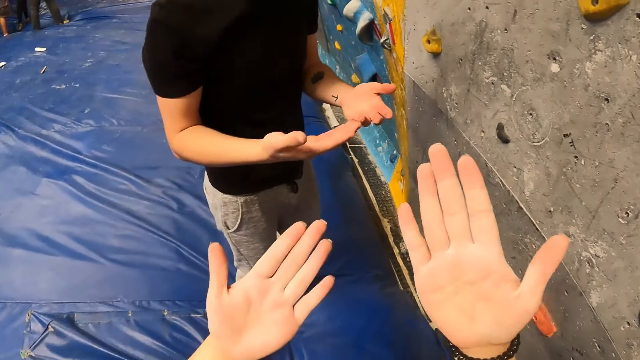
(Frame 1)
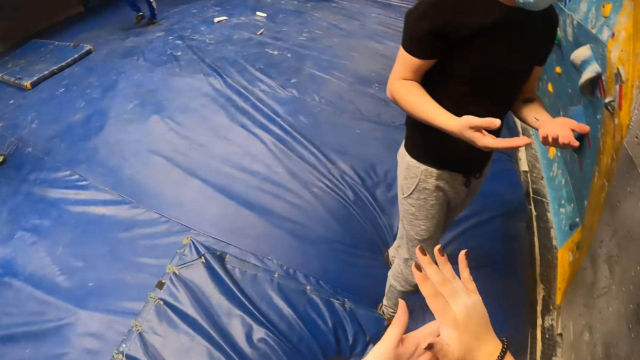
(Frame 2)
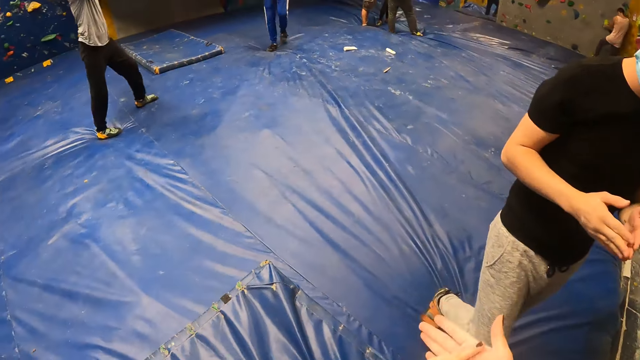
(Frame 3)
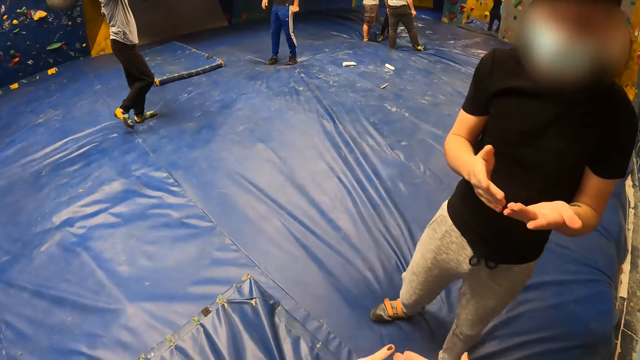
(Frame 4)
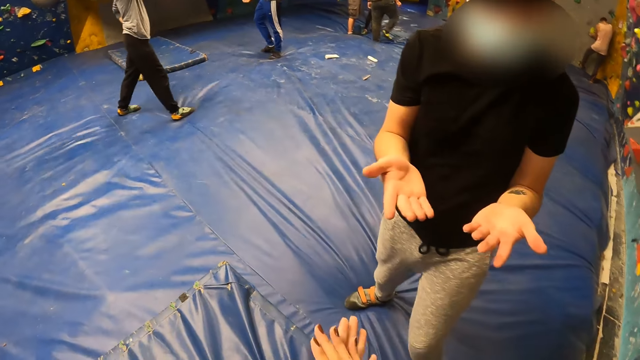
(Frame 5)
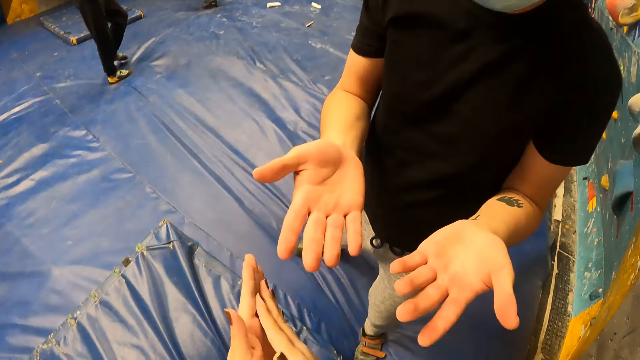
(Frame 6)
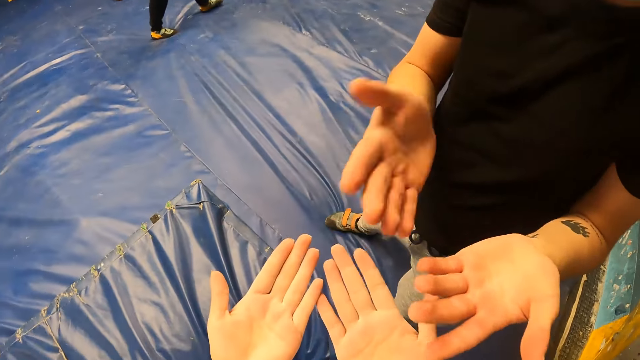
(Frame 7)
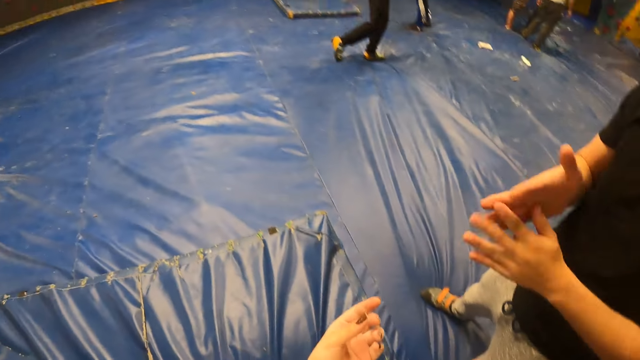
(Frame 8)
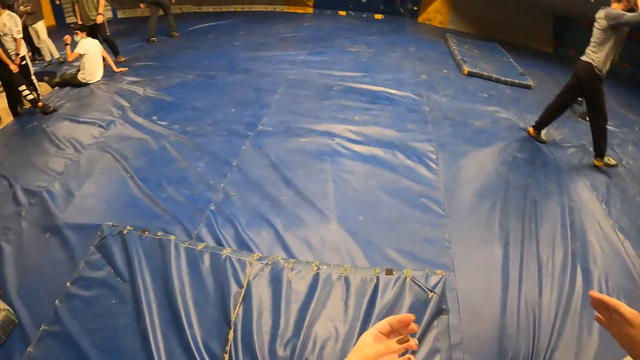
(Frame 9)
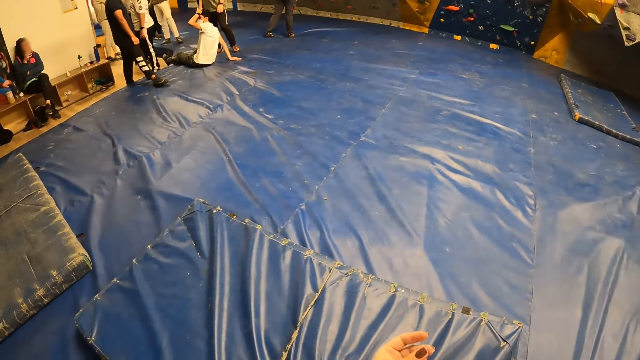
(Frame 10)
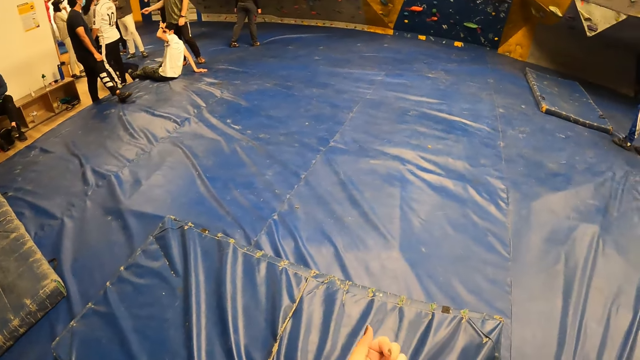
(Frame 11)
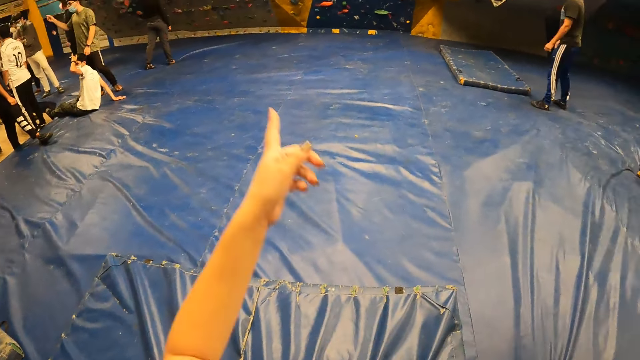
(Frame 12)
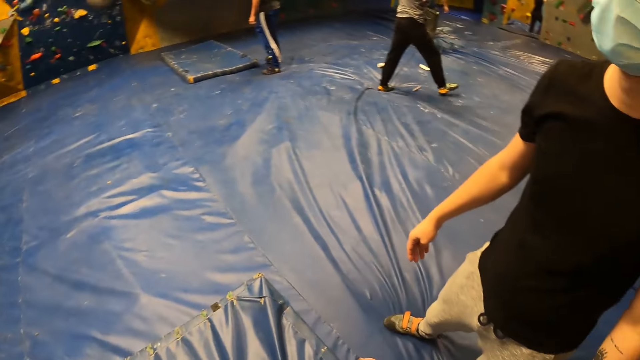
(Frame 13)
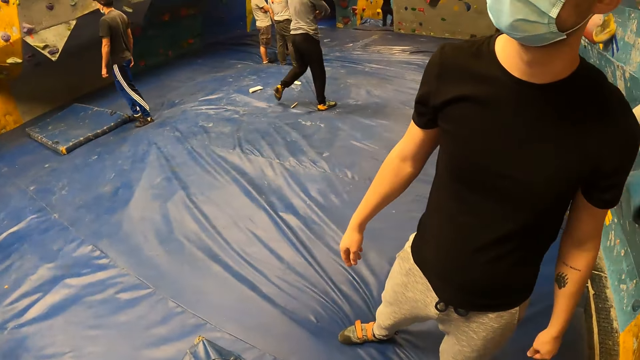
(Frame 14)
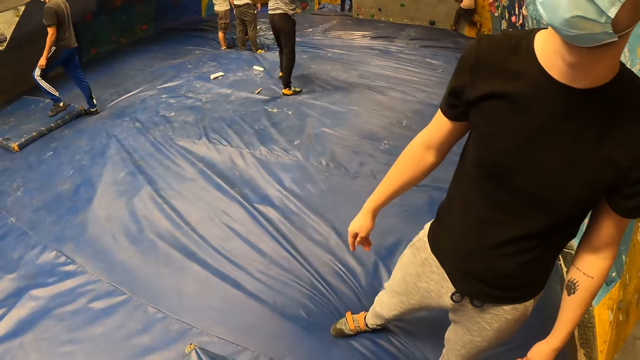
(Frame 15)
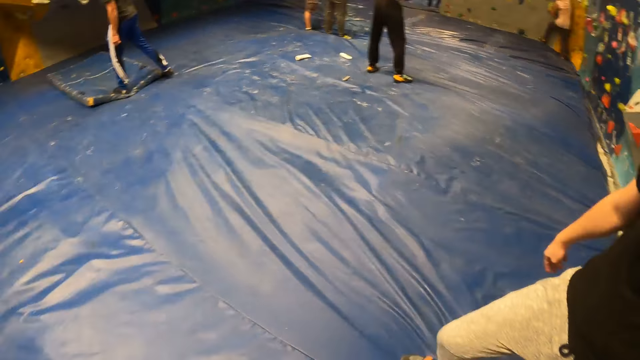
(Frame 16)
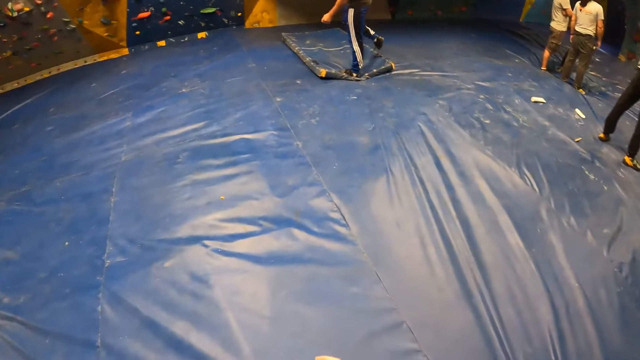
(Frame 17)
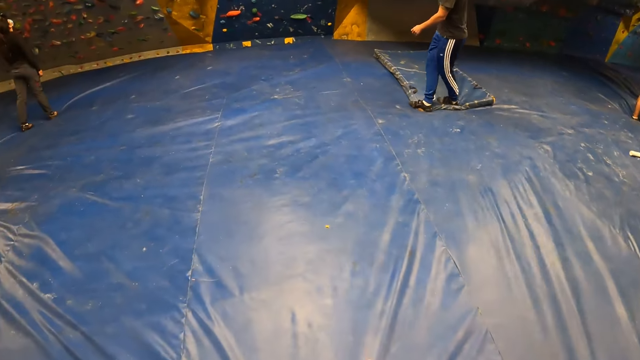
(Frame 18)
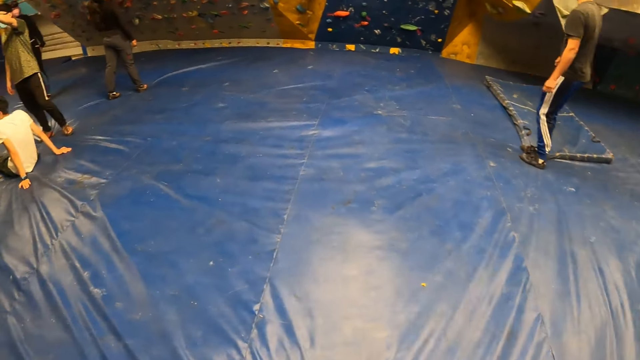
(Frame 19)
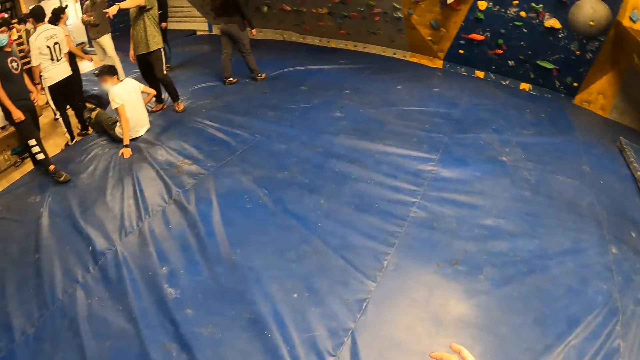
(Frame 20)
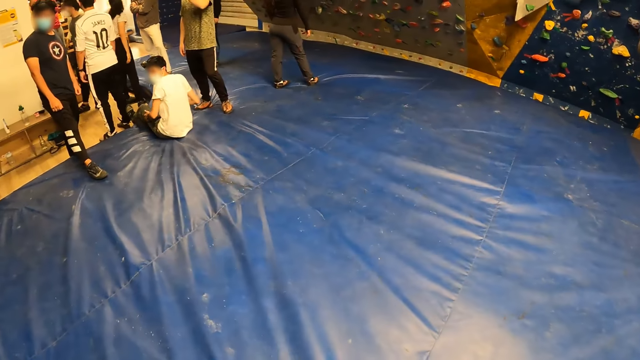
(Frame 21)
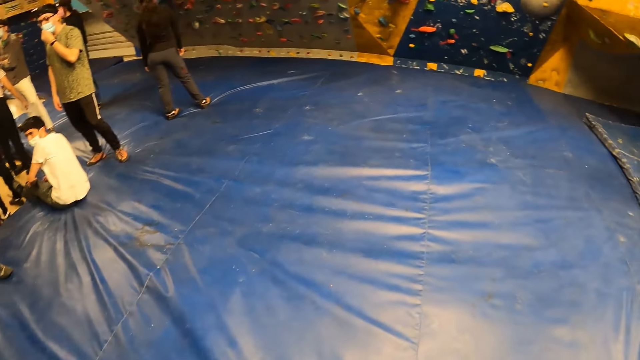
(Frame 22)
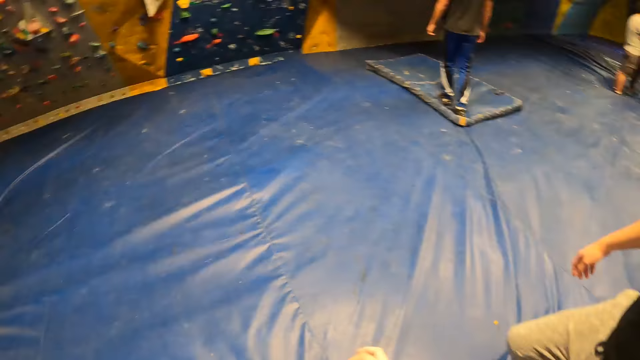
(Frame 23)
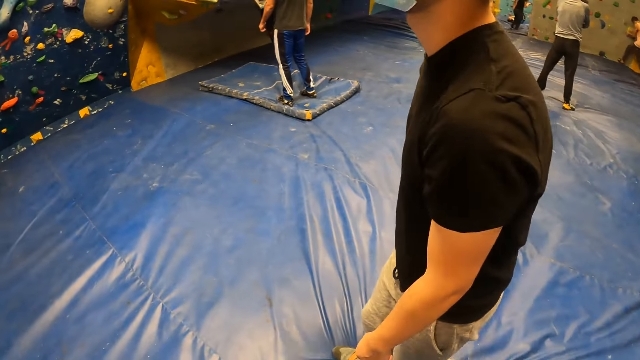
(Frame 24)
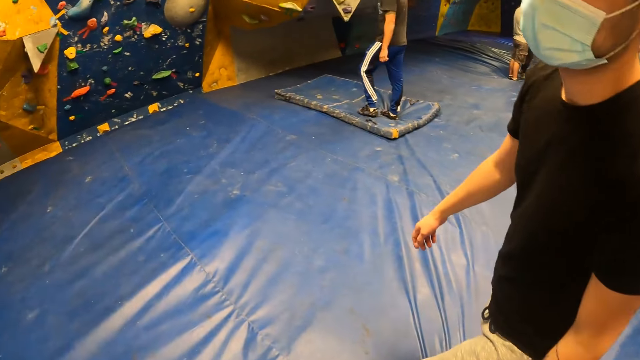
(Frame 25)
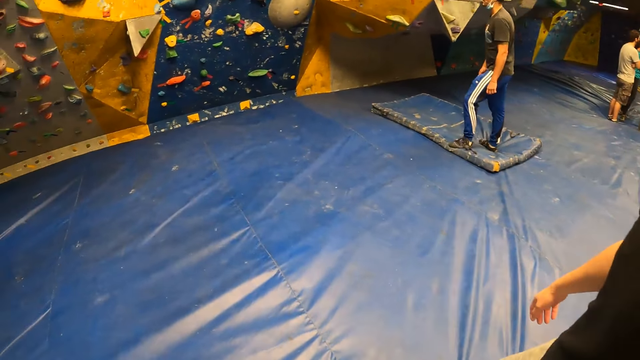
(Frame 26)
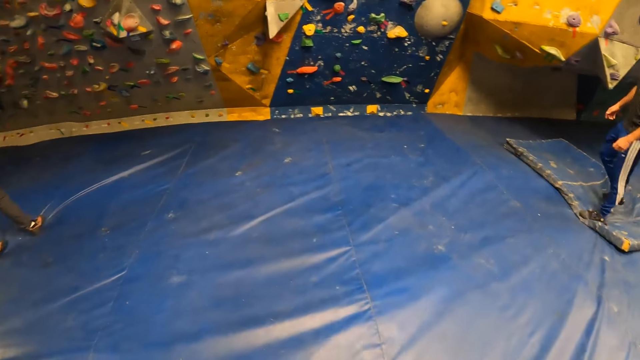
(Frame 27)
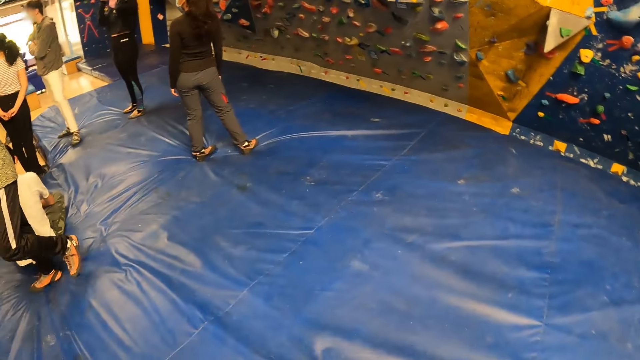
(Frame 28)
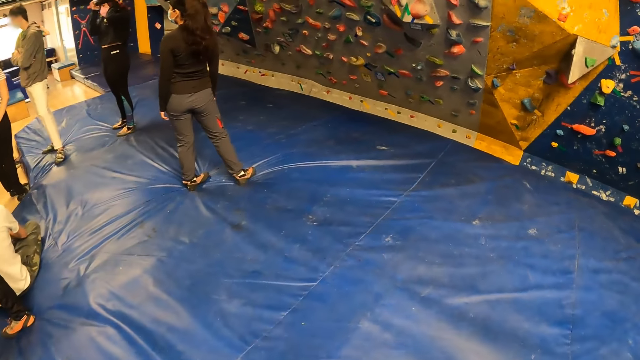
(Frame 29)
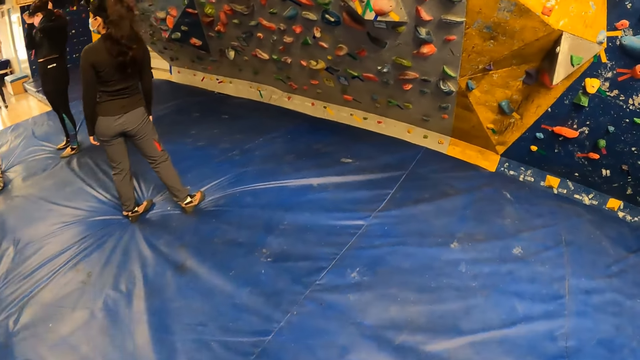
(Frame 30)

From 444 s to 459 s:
The camera wearer releases their right hand from the wall. The man releases both hands. The camera wearer rubs their palms together and wipes the hands. The man rubs his palms together and wipes the hands. The camera wearer raises the left hand. They walk.

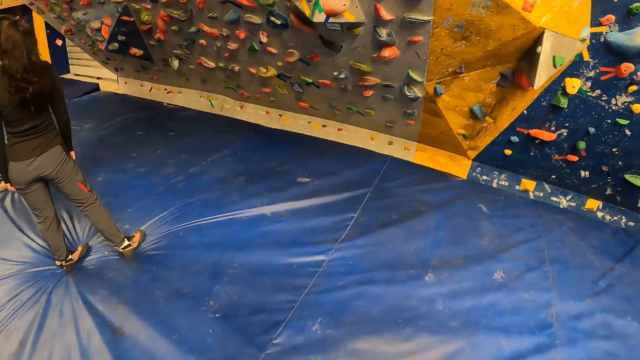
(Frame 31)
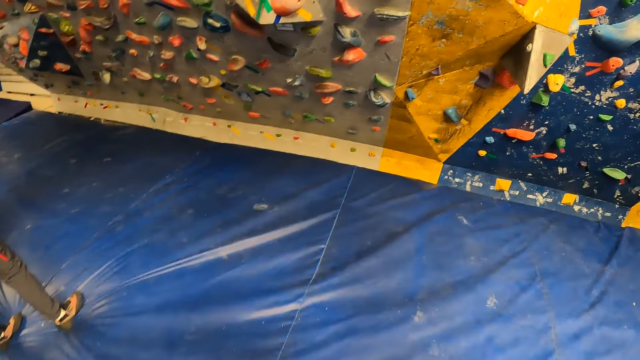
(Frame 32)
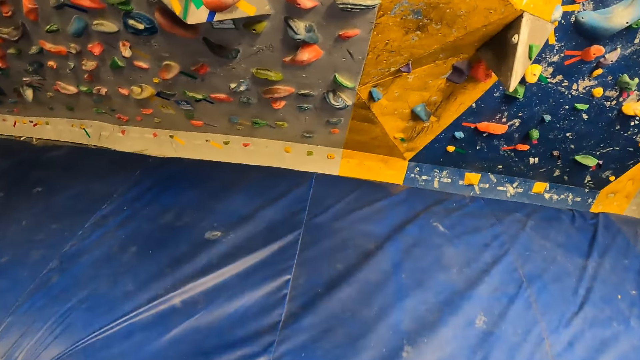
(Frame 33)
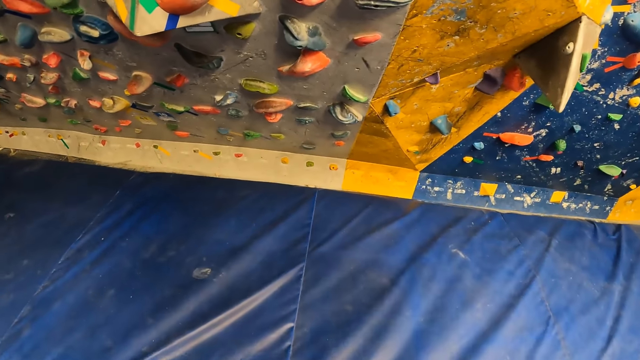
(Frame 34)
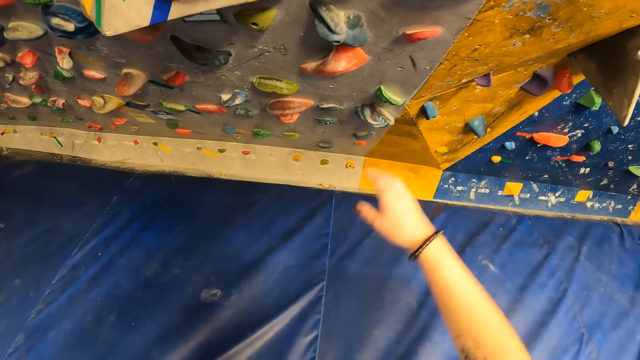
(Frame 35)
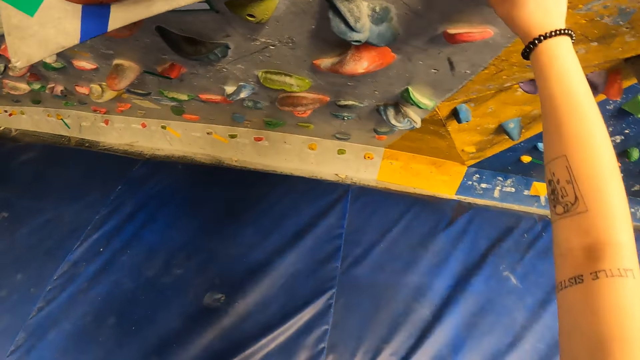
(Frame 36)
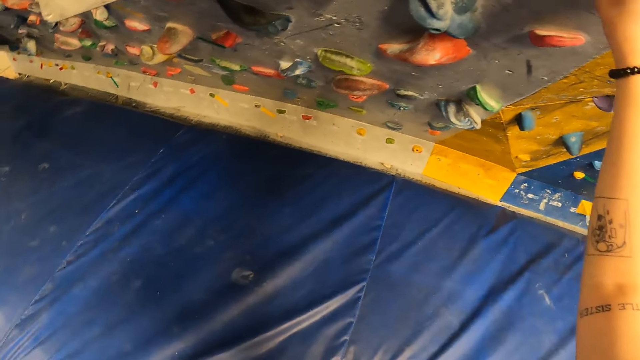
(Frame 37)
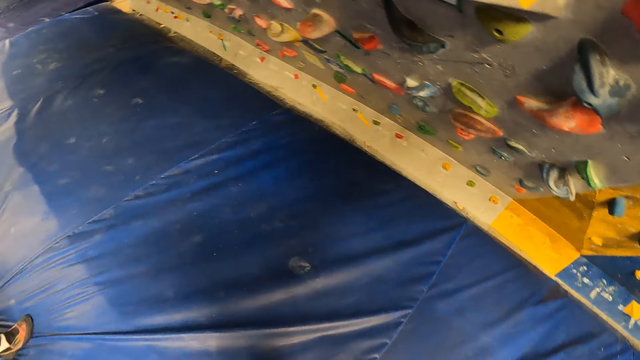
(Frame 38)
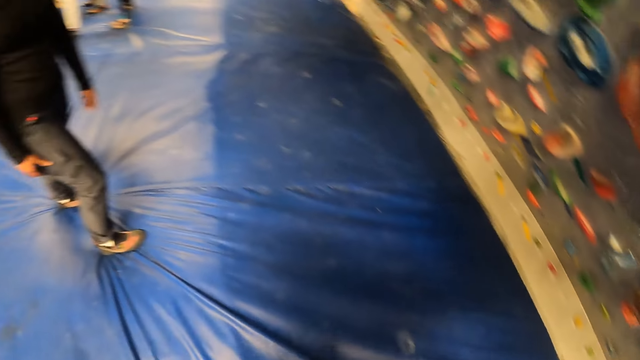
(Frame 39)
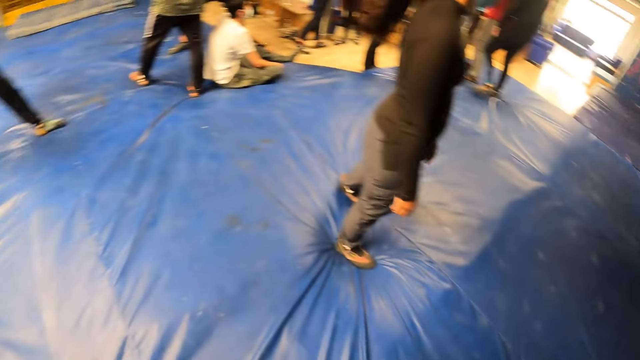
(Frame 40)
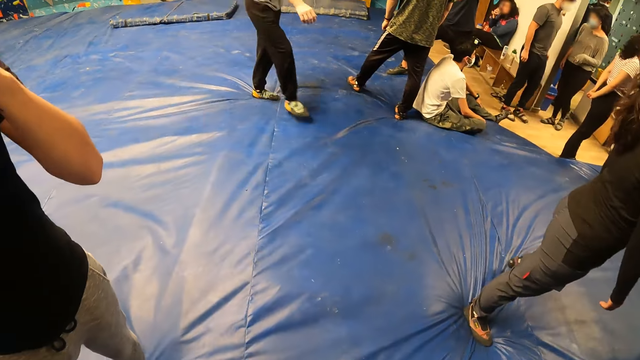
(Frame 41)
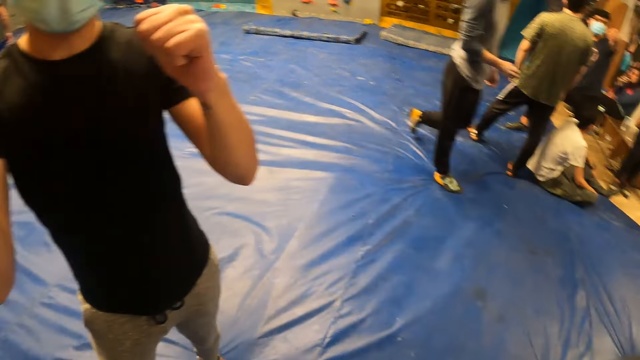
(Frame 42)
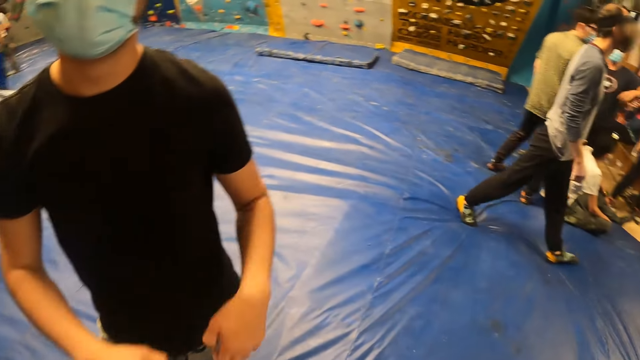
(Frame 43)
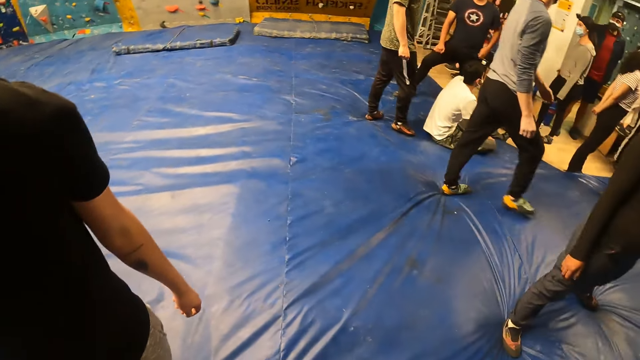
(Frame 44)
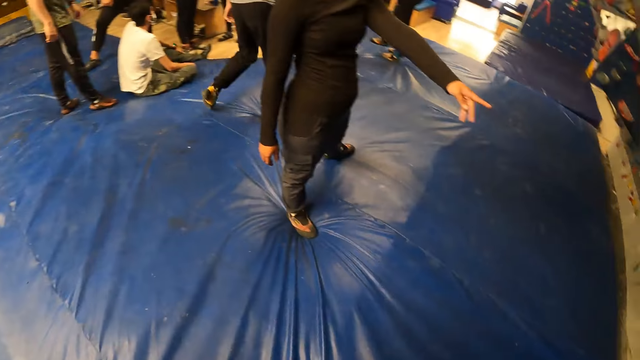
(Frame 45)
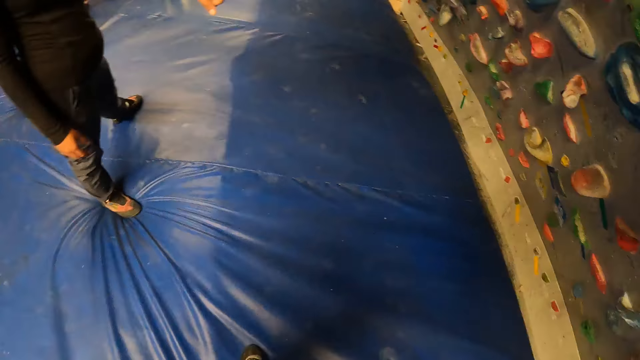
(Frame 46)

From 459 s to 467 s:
The camera wearer touches the wall. A man walks past the camera wearer. The man stretches the hands.
